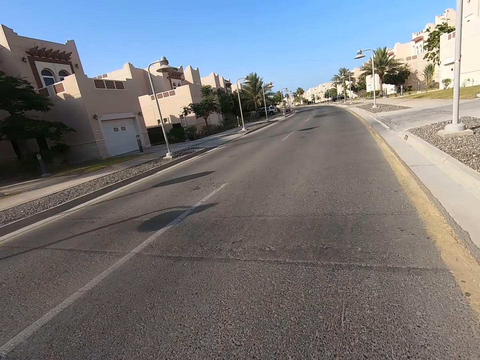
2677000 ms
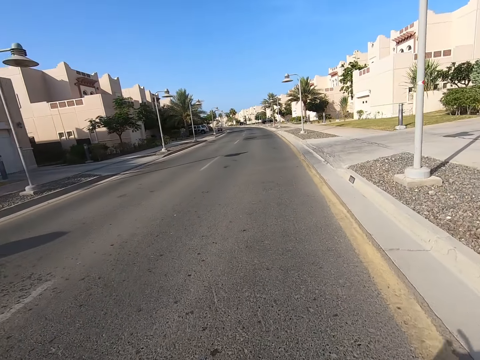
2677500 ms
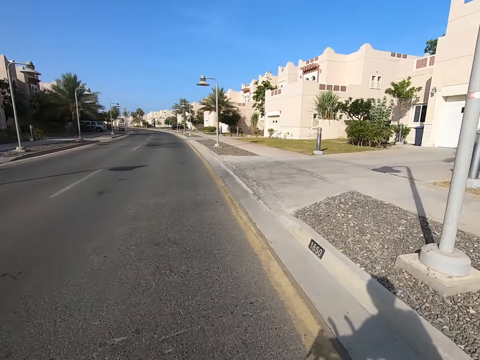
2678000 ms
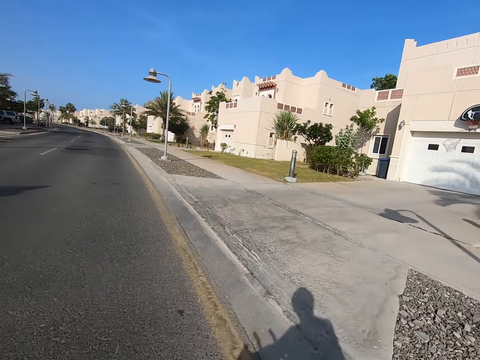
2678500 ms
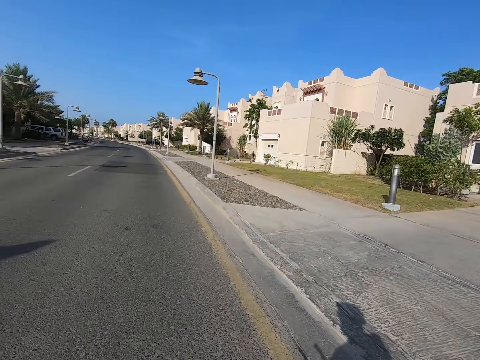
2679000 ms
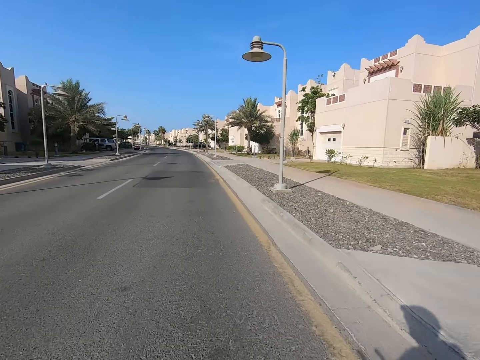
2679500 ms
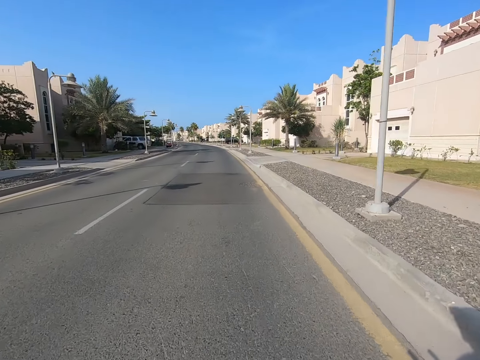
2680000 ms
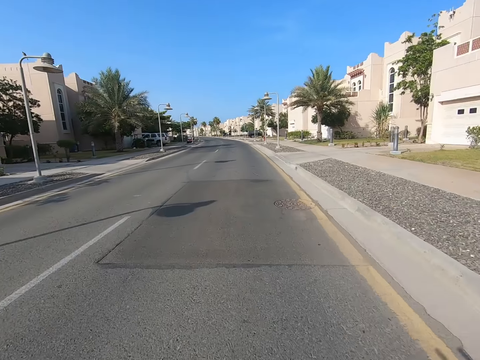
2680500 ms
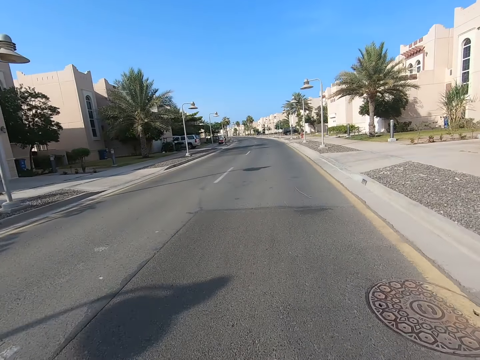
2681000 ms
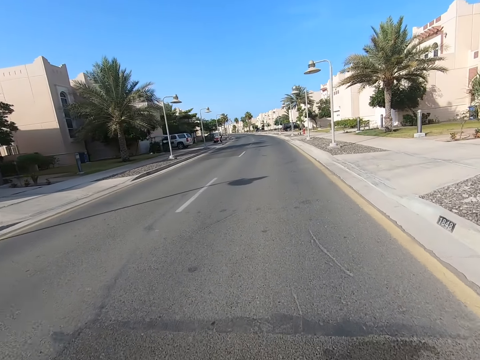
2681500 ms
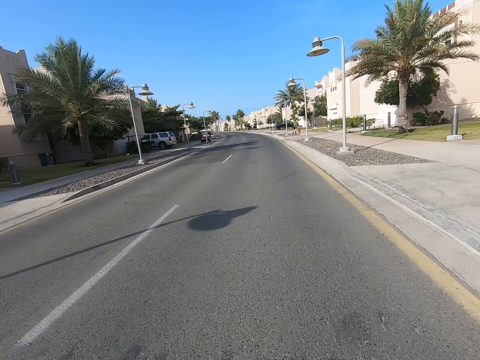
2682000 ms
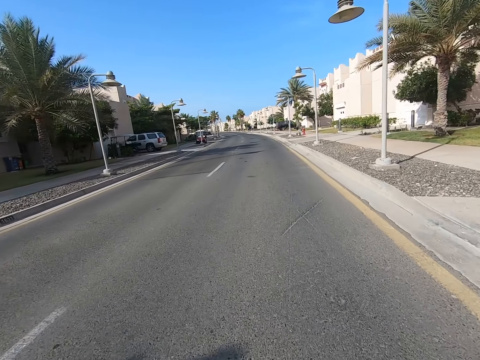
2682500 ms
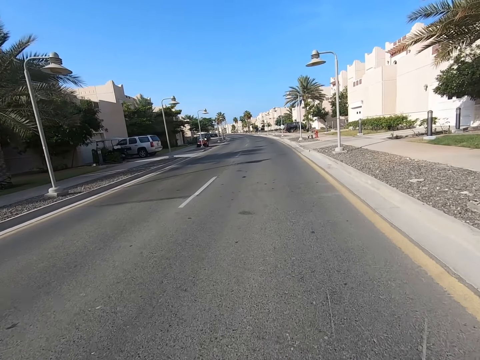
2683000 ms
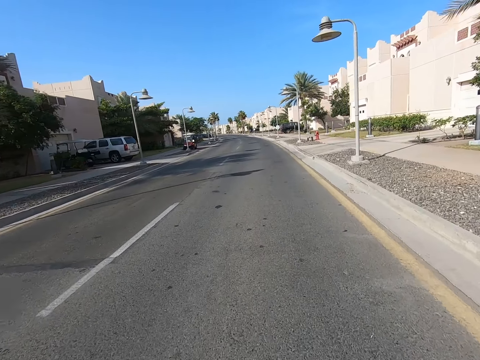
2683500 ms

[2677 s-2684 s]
The camera wearer looks at the right hand side.

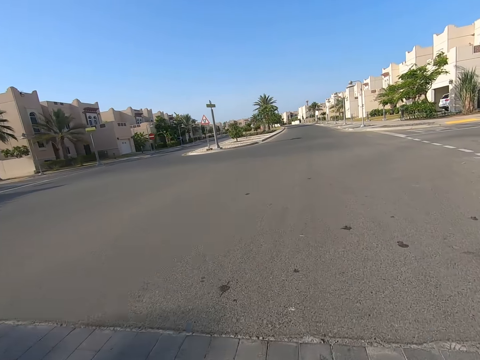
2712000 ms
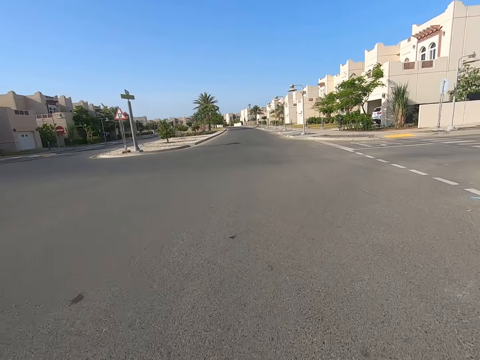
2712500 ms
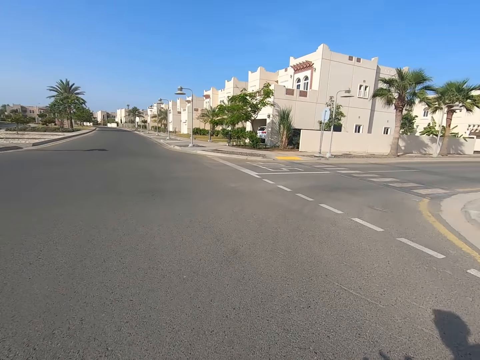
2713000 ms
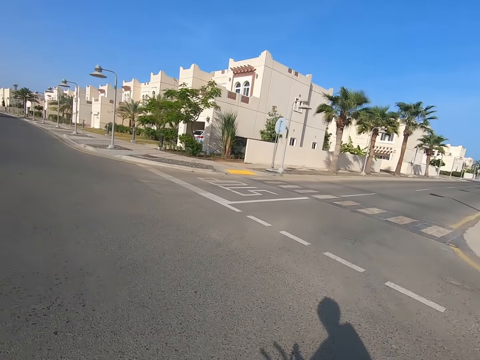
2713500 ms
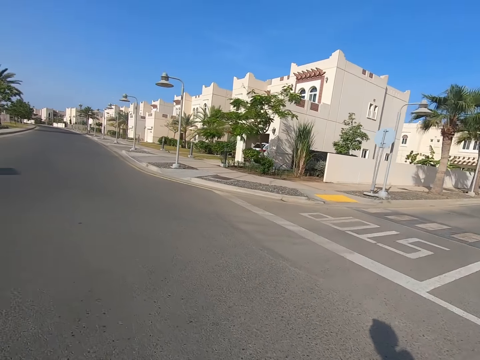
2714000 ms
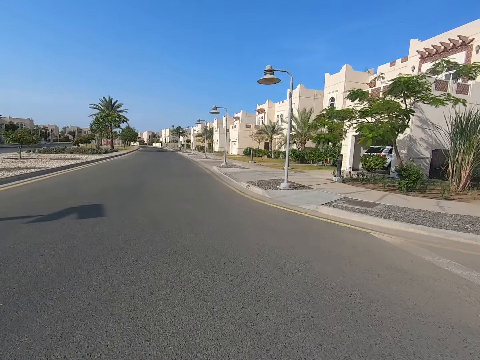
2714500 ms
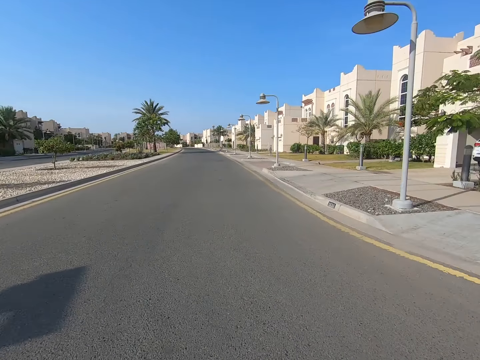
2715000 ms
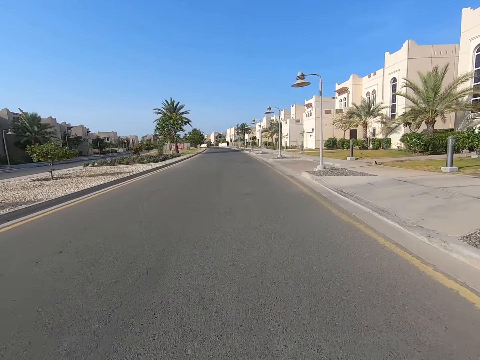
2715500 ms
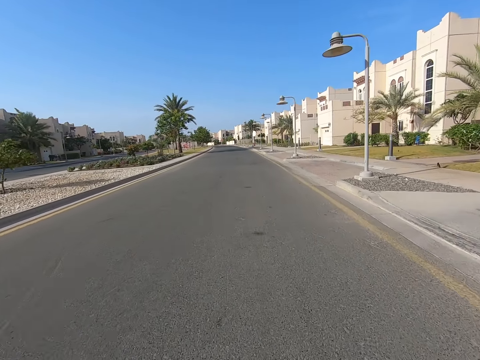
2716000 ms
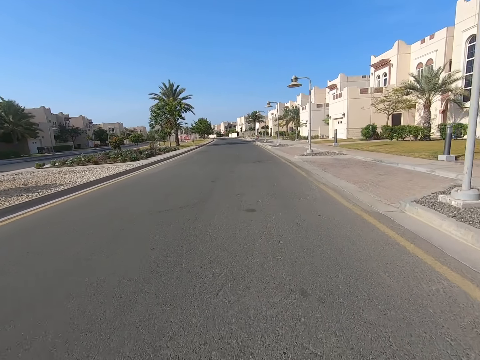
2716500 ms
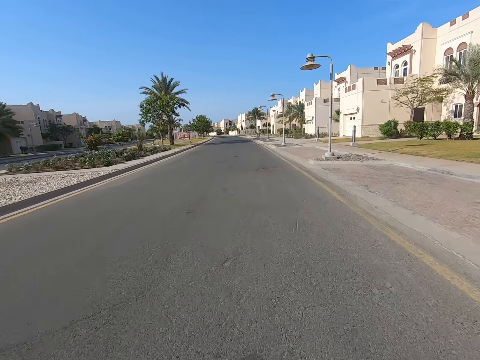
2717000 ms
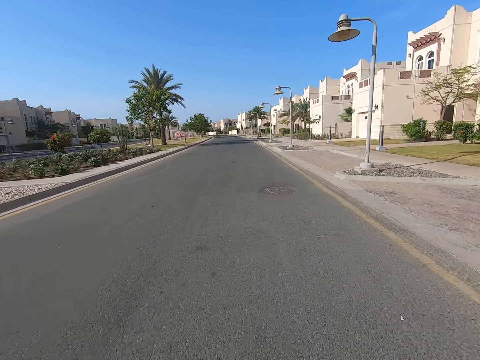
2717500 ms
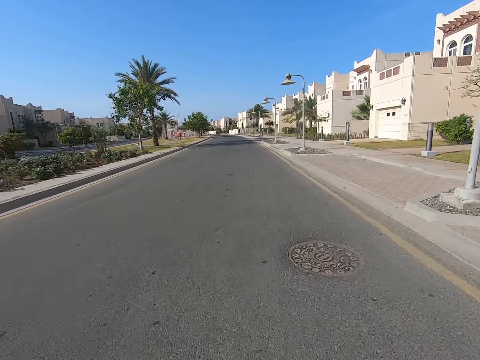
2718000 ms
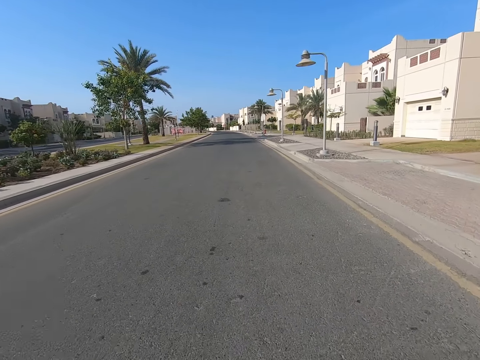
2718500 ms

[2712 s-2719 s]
The camera wearer looks at the right hand side.

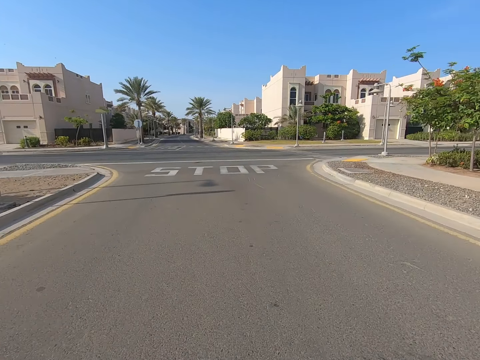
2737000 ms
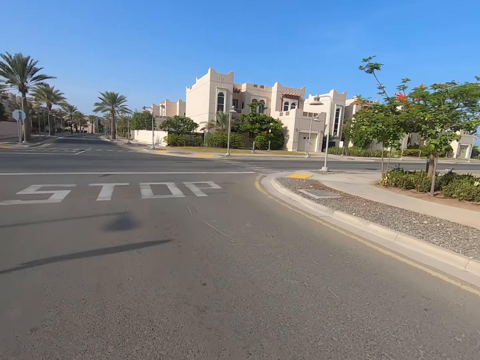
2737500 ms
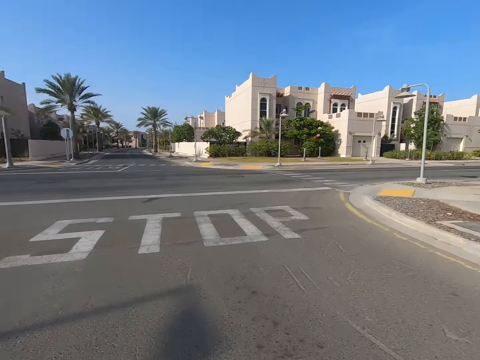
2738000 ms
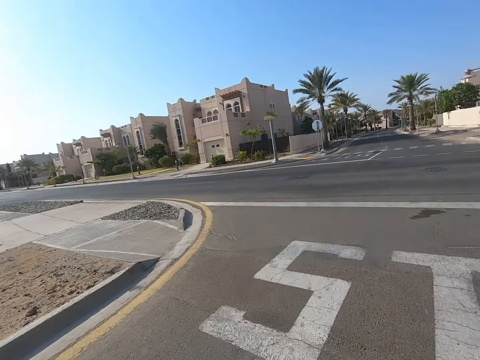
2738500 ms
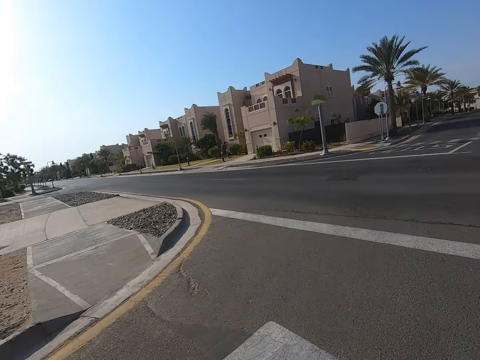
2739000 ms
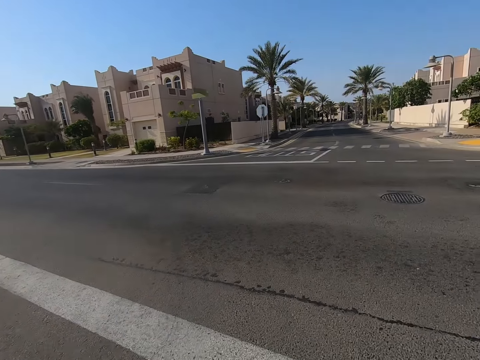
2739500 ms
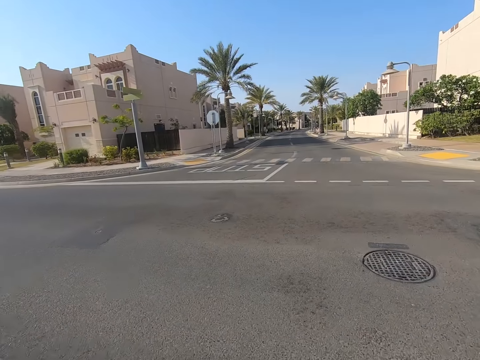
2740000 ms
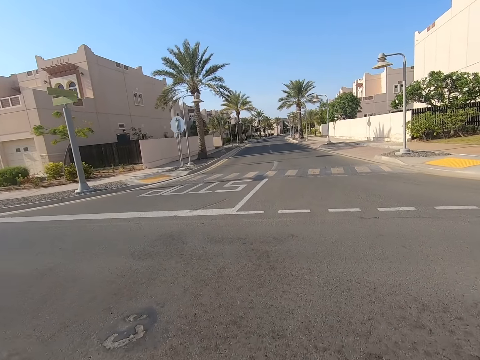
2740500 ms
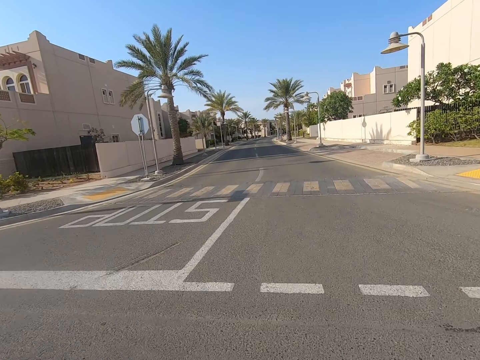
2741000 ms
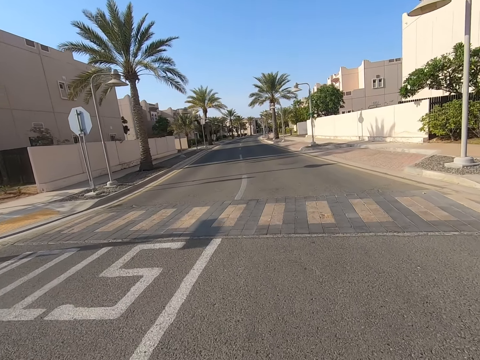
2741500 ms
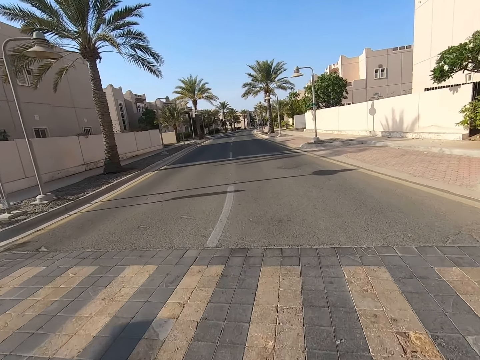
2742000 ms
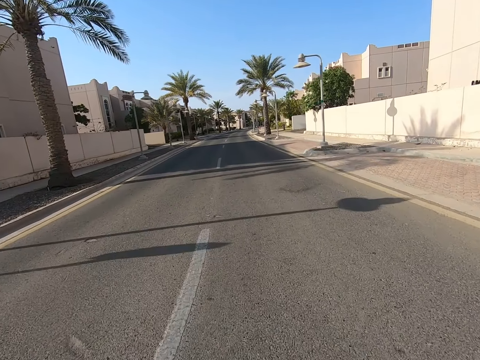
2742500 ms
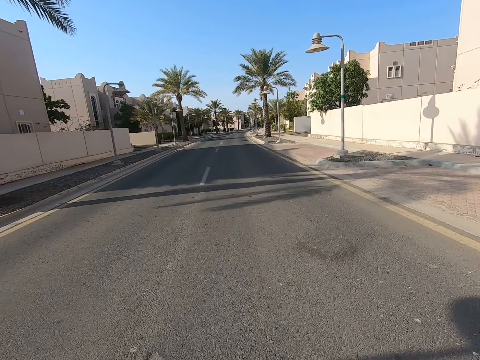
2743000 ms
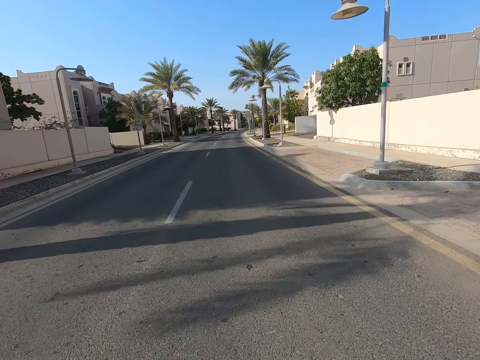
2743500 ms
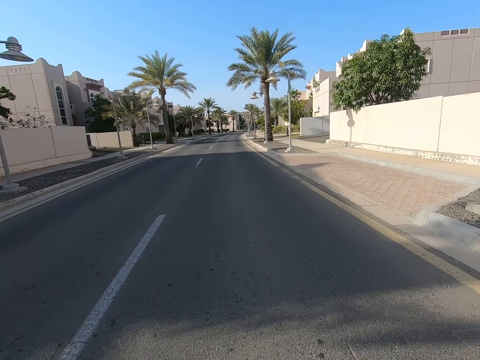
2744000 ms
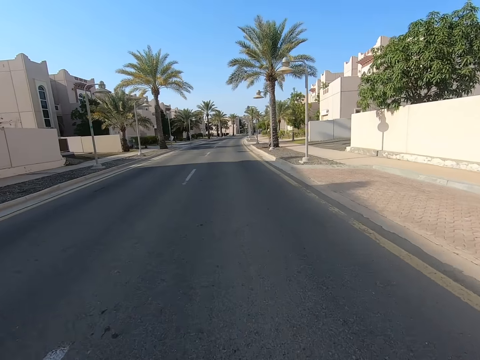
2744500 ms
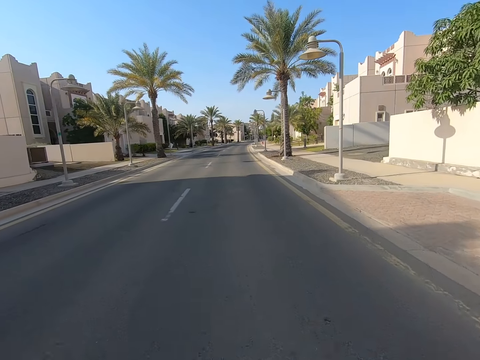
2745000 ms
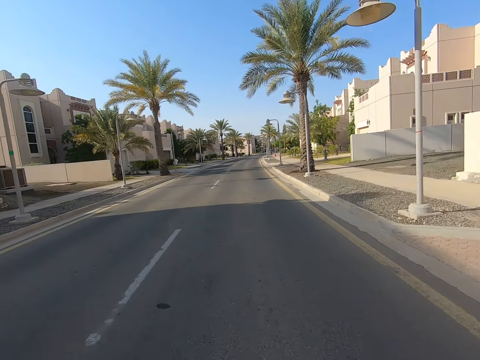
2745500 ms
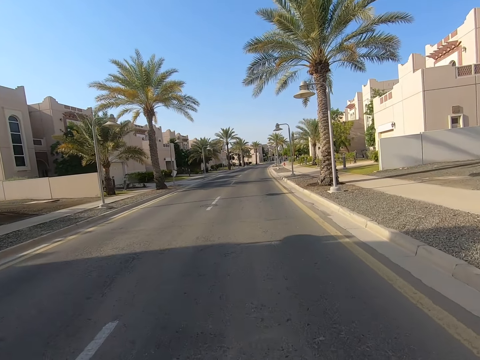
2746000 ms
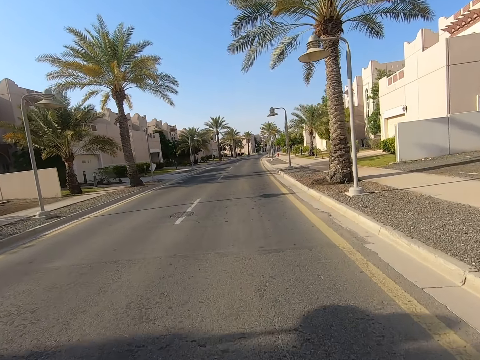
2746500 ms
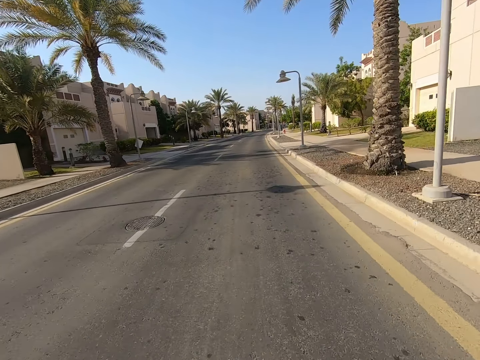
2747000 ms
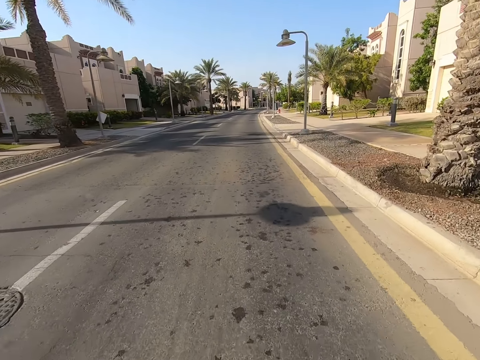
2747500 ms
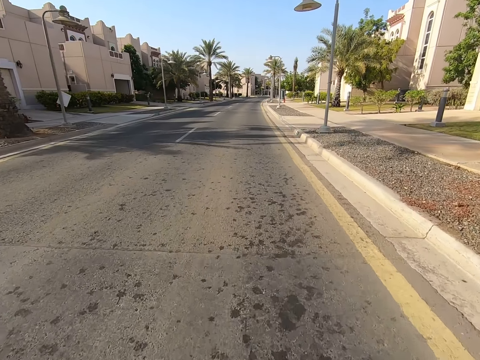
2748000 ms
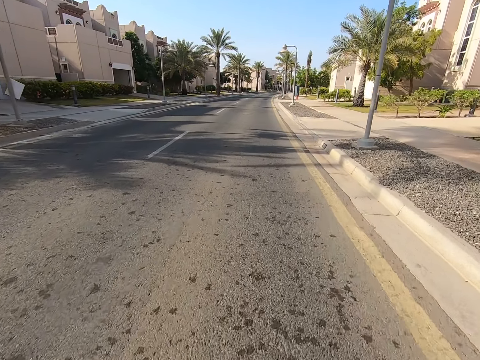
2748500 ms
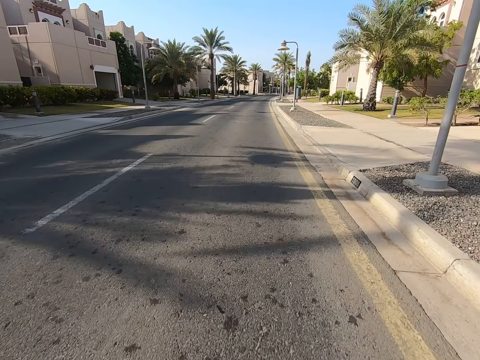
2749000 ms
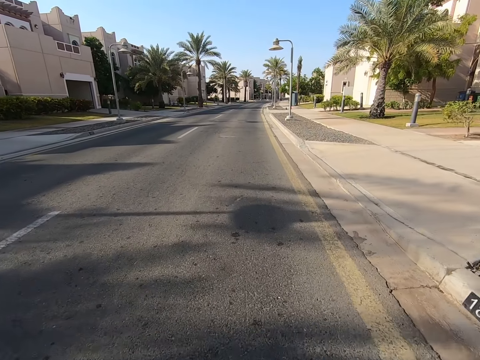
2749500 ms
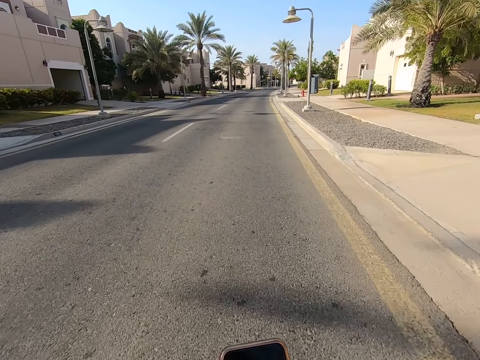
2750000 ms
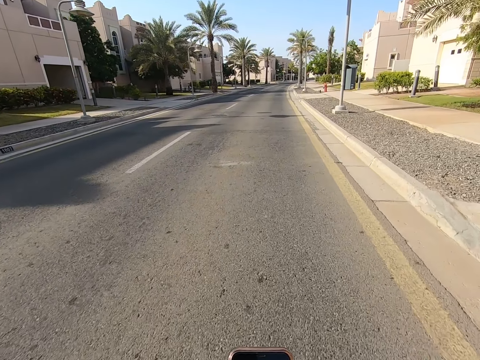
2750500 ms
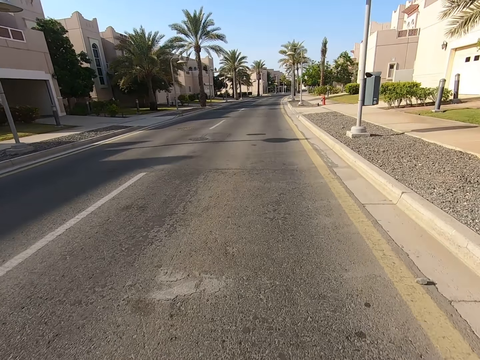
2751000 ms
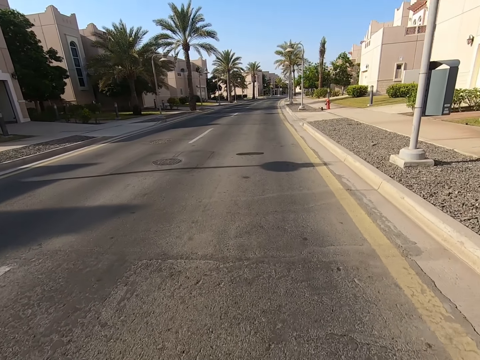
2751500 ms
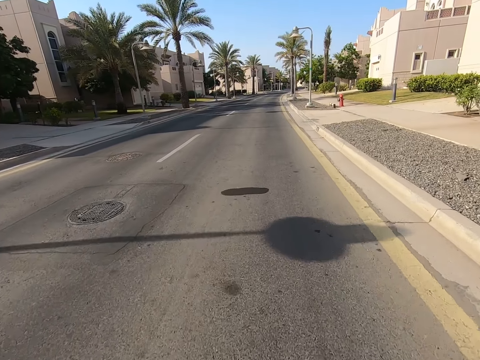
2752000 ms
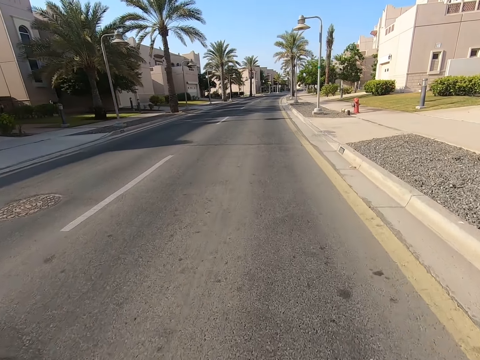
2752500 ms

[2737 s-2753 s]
The camera wearer looks left. They cycle a bicycle on the road. They browse a phone.
